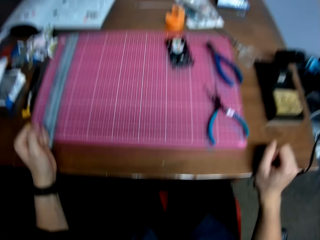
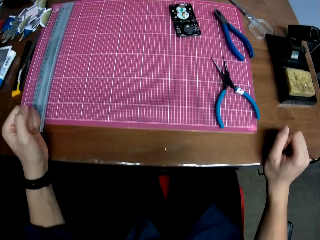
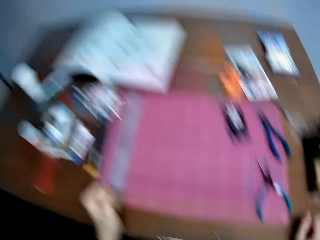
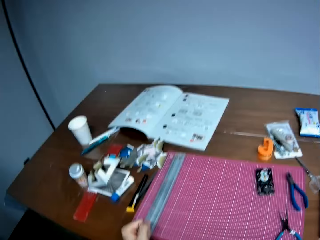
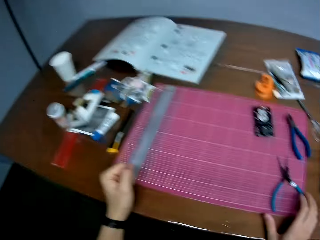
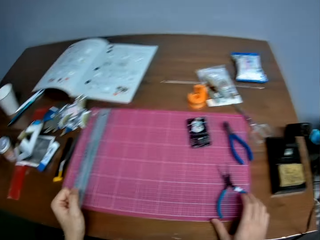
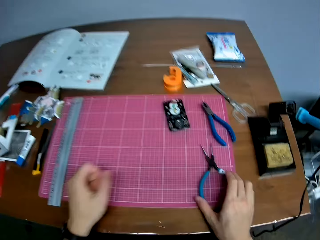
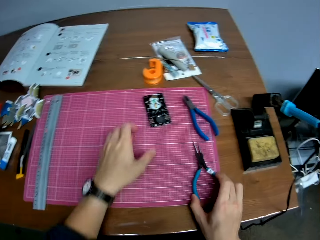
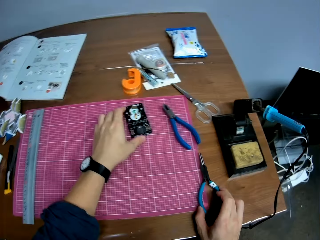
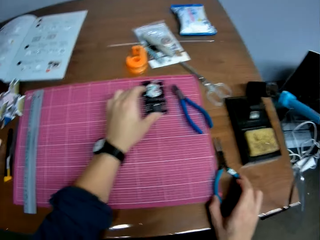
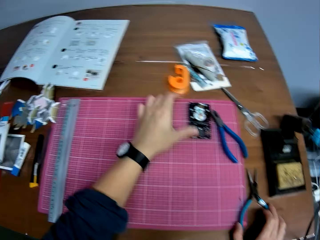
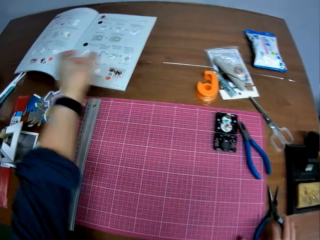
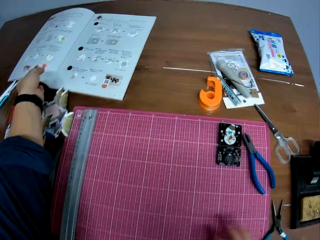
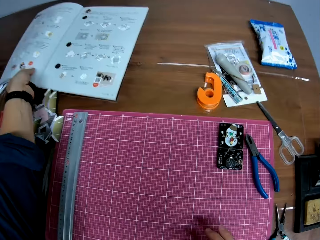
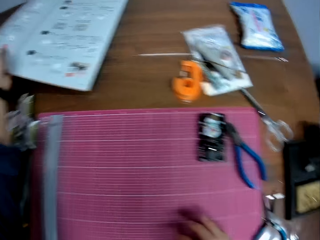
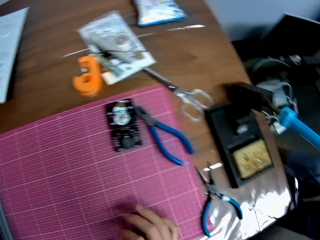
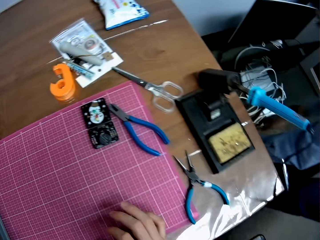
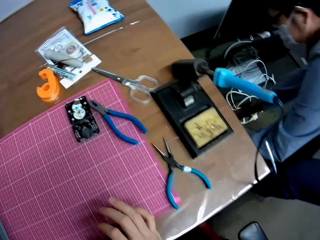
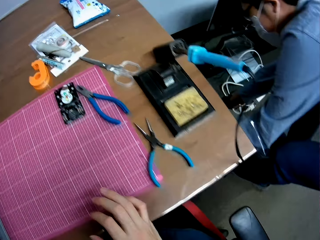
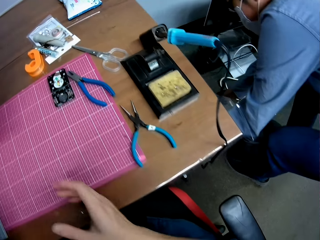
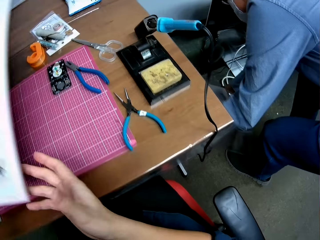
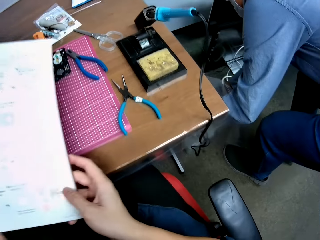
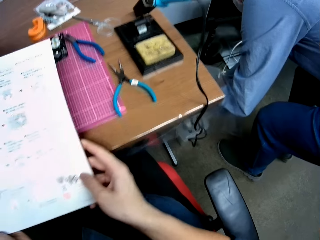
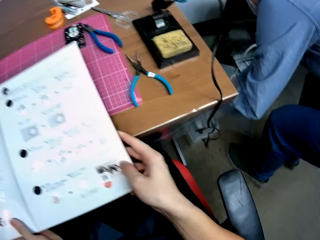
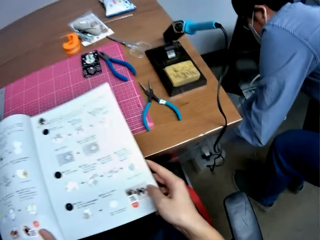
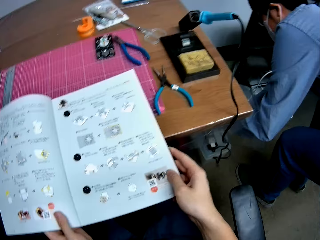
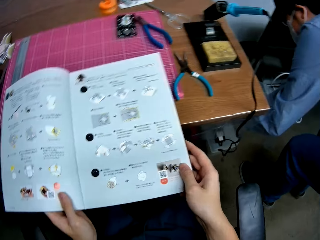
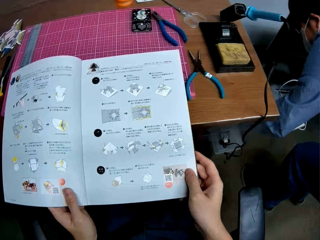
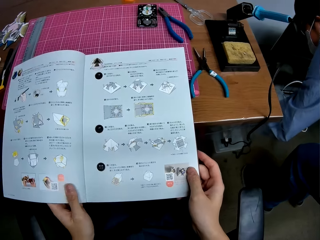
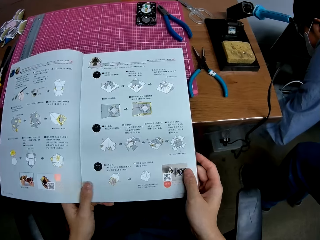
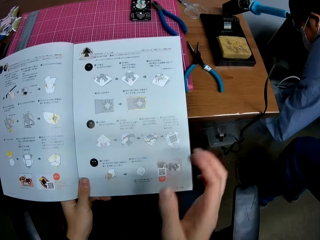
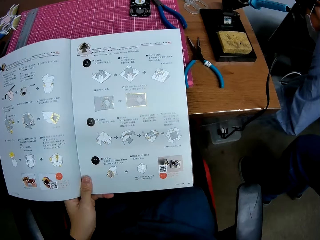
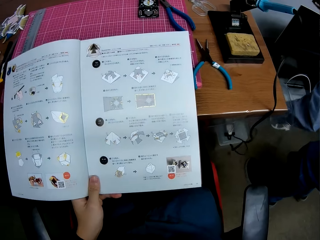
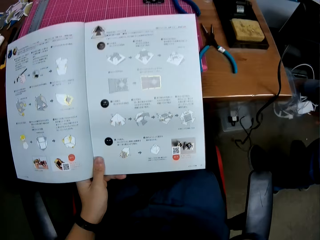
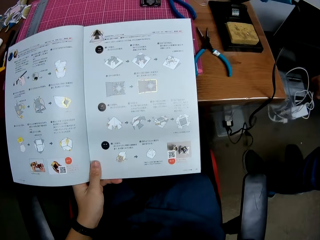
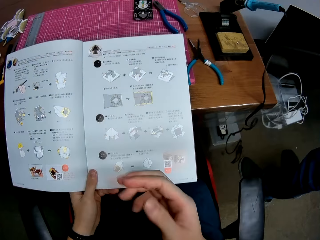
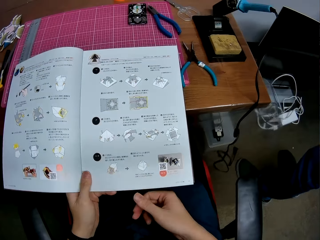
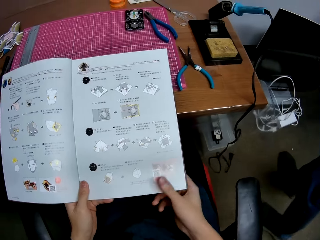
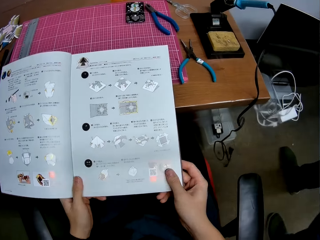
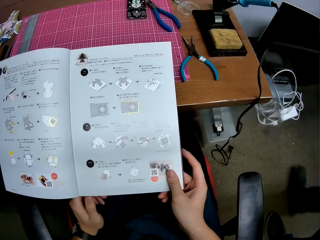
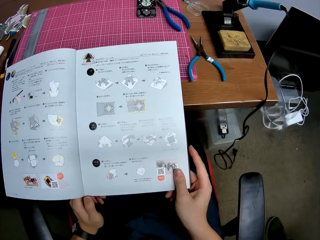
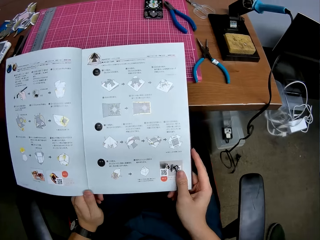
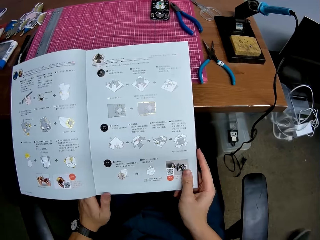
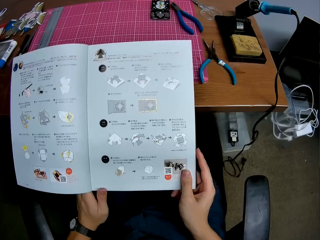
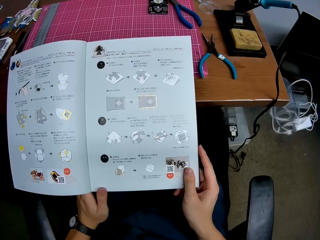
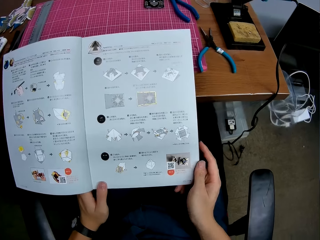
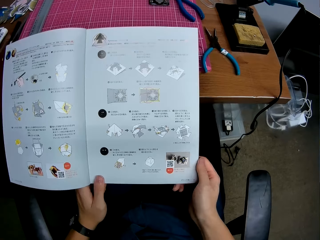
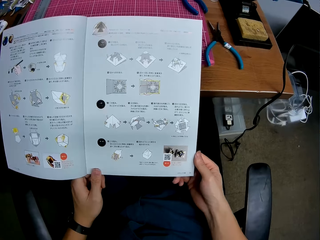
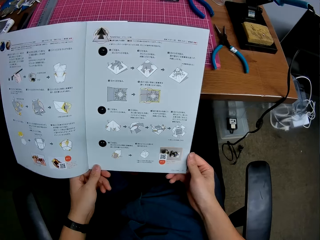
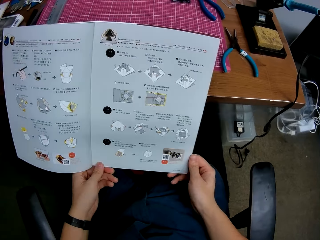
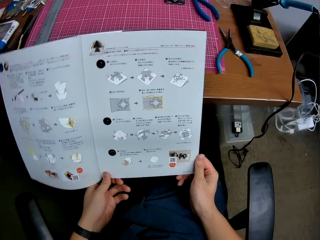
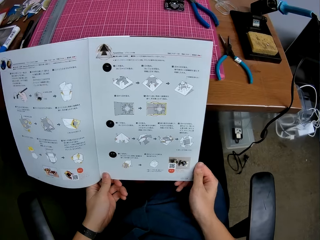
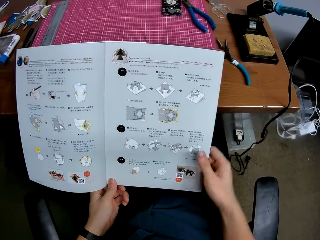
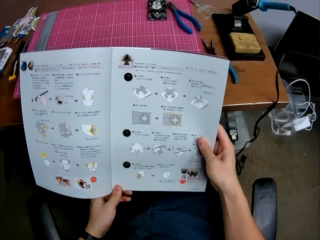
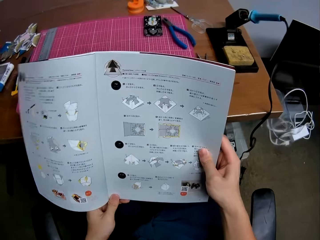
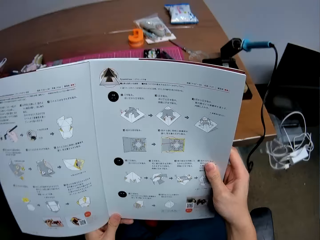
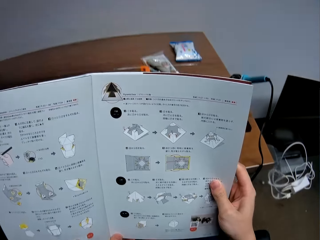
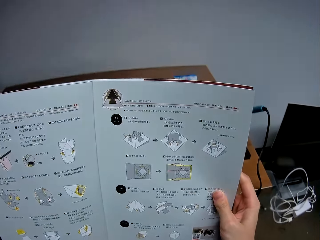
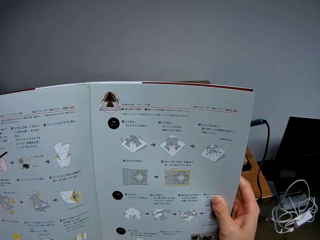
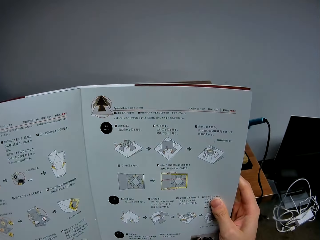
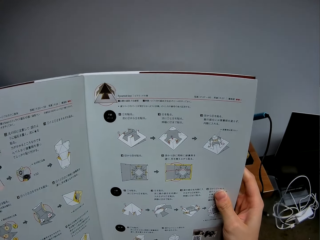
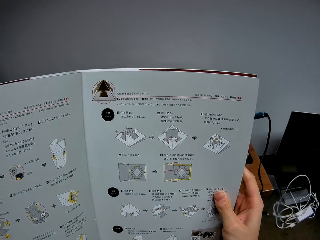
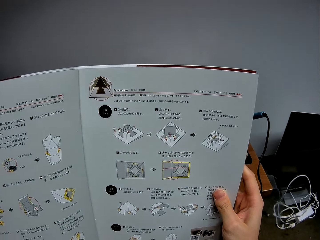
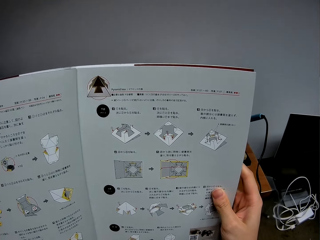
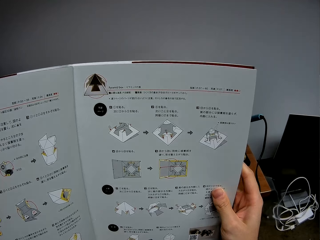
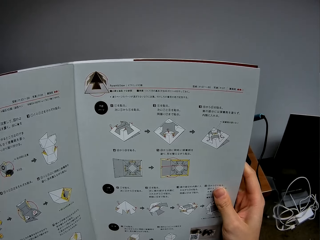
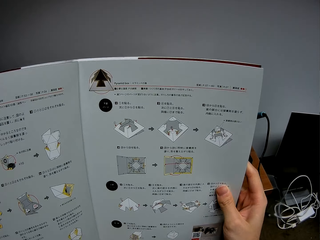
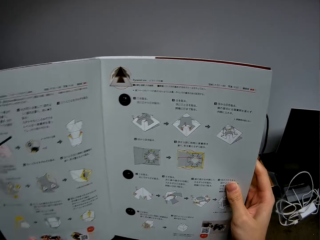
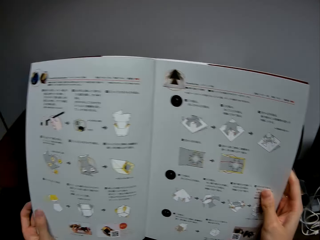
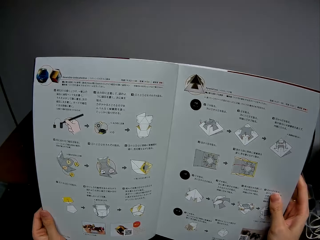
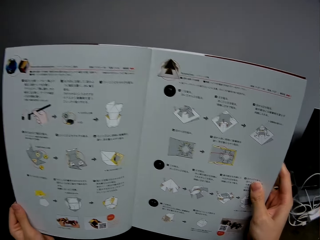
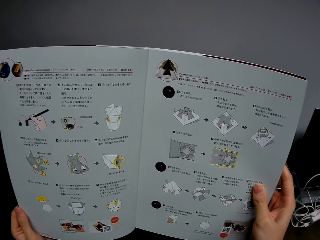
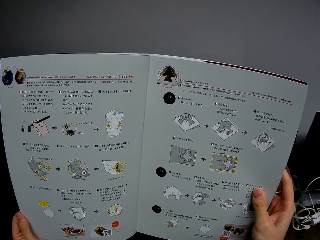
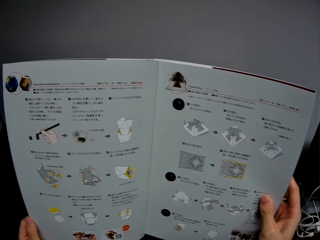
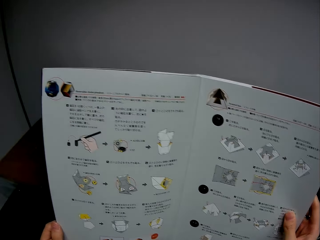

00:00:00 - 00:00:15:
The camera wearer places both hands on a table. He looks around the table in a room. He moves pliers on a pink sheet on the table. He moves a current meter on the pink sheet. He picks up an instruction book or drawing book from the table. A man walks into the room. The camera wearer looks around the room. The man unplugs a soldering iron from an extension socket. The camera wearer places the instruction book on the table. He looks at the drawing book on the table, raises his right hand briefly and holds his chin with a hand. The man walks away from the socket. The camera wearer looks at the drawing book on the table. The man walks around the room. The camera wearer adjusts the drawing book on the table. He picks up the drawing book from the table. He looks at the drawing book on a hand.

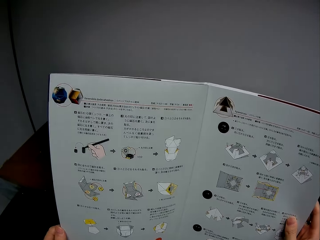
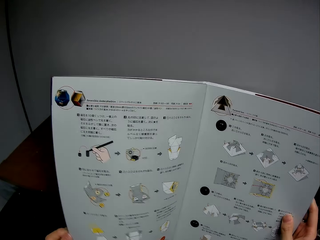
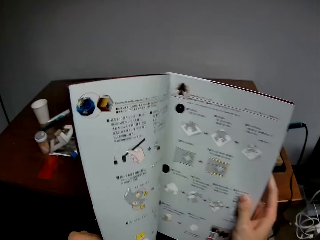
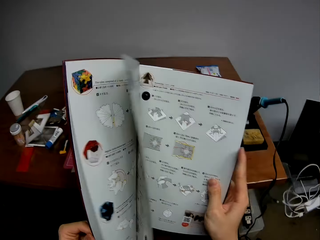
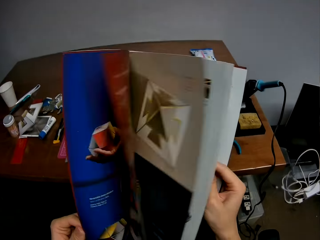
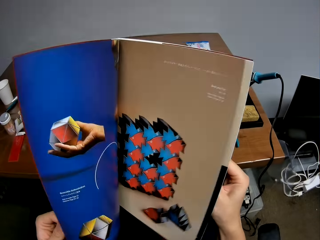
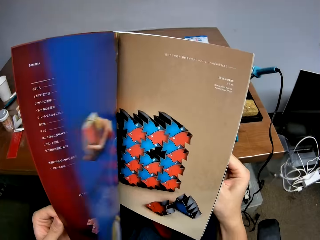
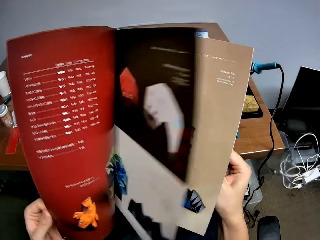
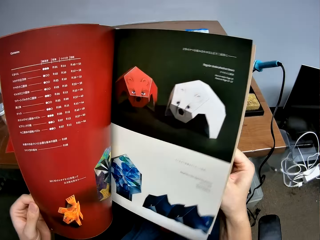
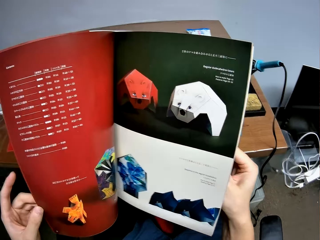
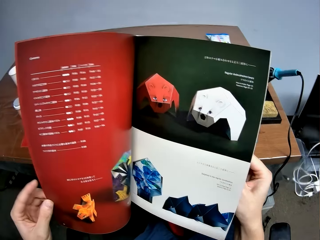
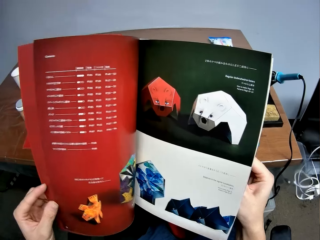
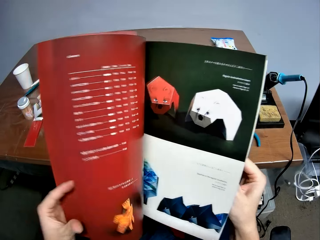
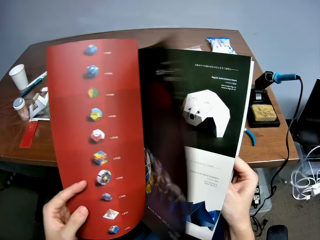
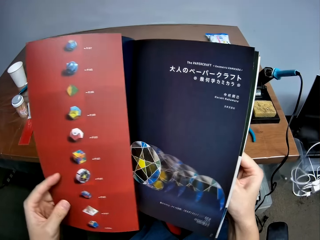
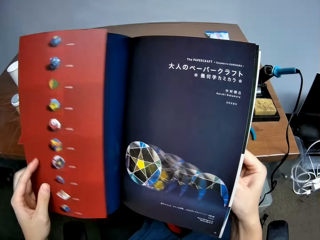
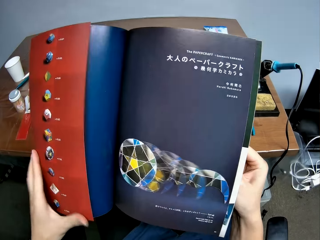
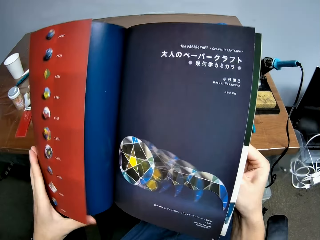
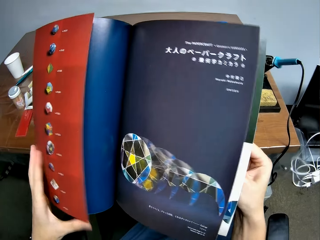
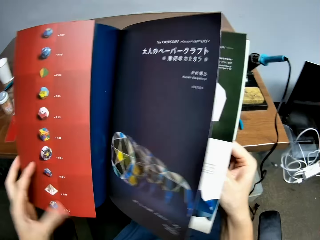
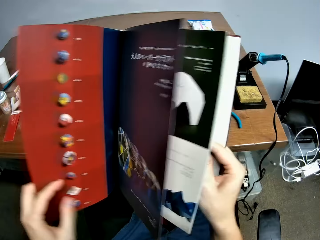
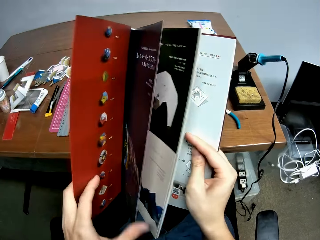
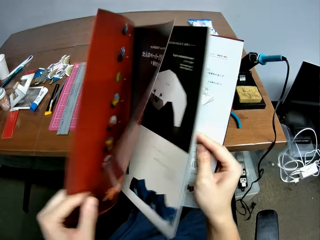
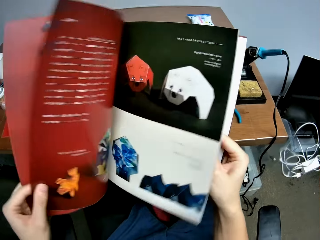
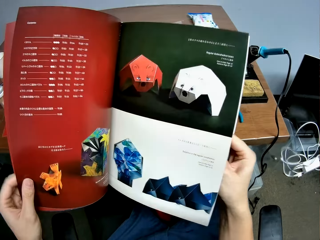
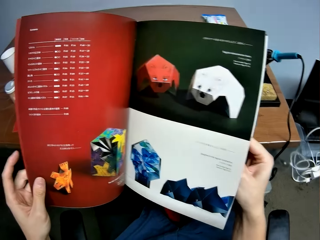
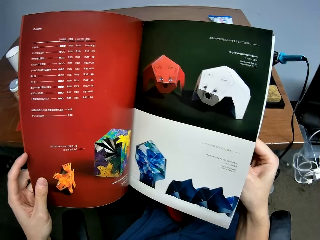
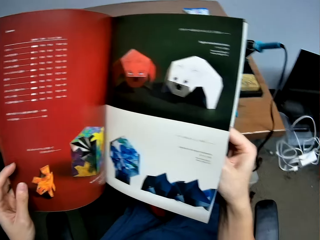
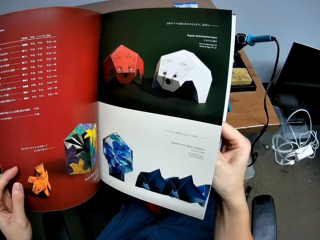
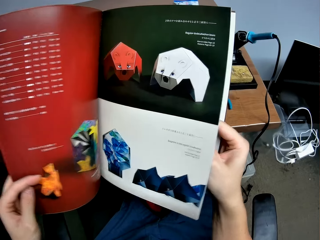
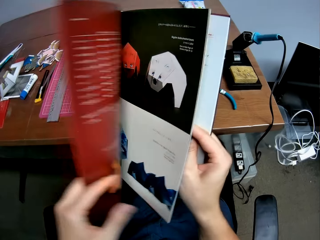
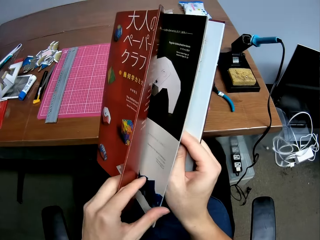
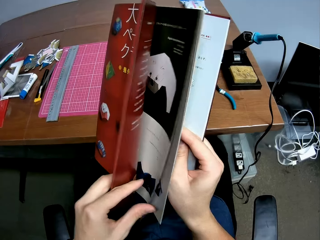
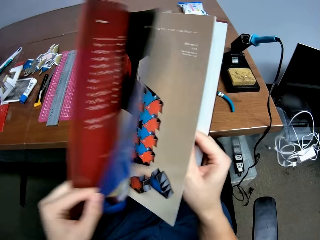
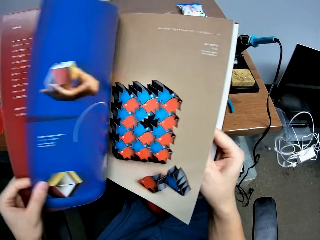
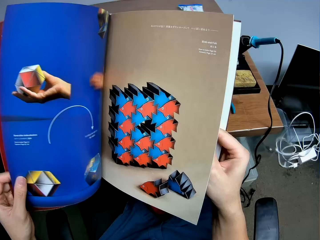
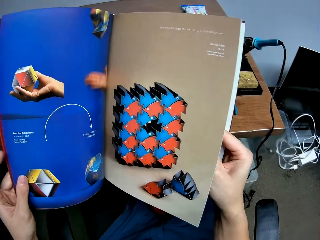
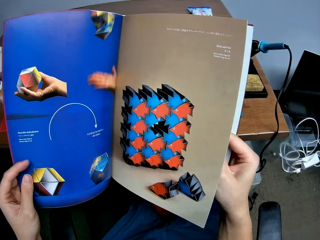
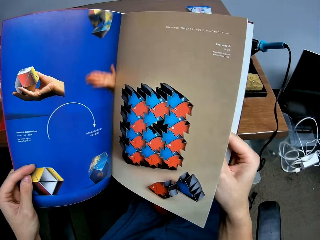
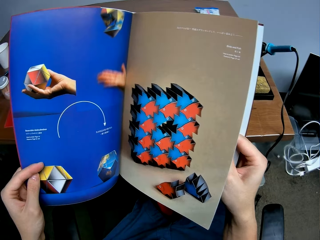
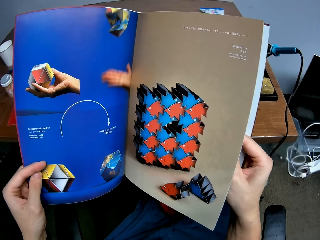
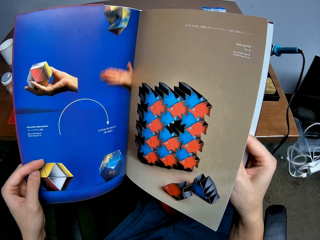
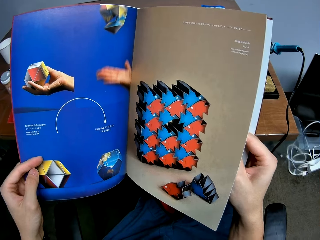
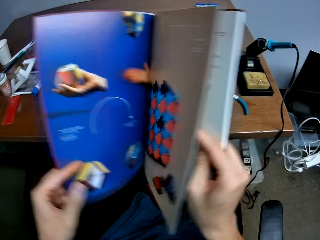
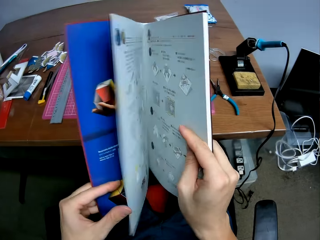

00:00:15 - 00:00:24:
The camera wearer turns a page of a drawing book with a hand. They look at the drawing book on a hand. They turn a page of the drawing book with a hand. They look at the drawing book on a hand. They turn a page of the drawing book with a hand. They look at the drawing book on a hand. They turn a page of the drawing book with a hand. They look at the drawing book on a hand.
